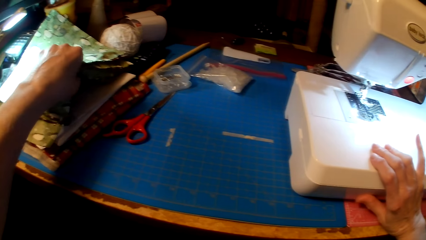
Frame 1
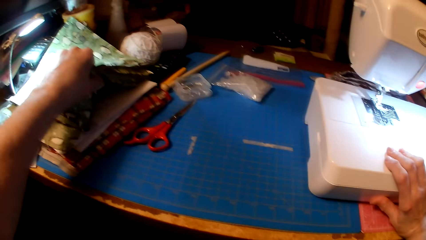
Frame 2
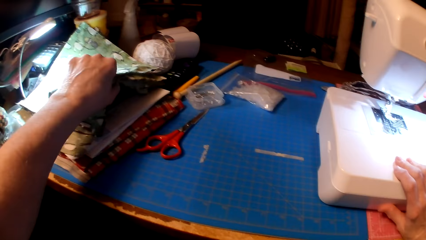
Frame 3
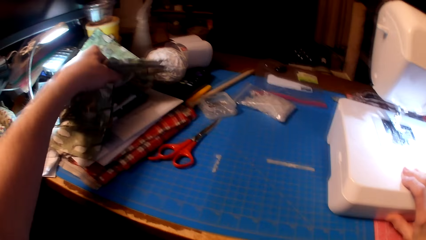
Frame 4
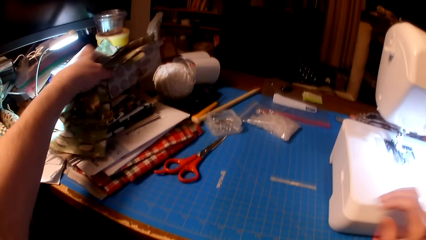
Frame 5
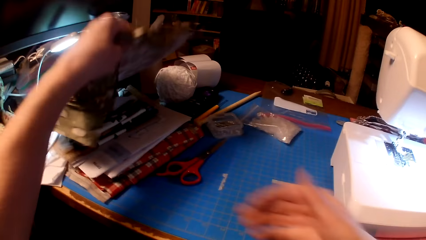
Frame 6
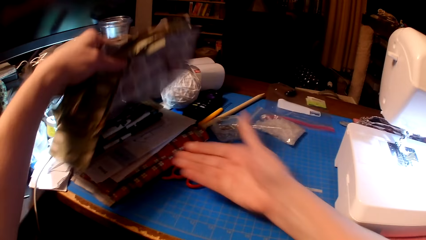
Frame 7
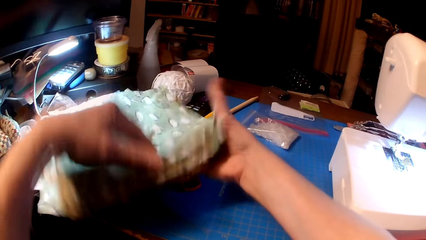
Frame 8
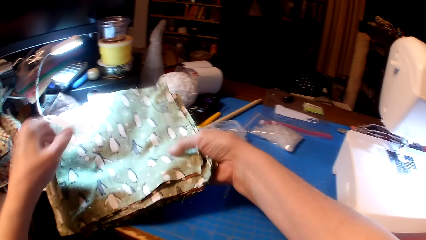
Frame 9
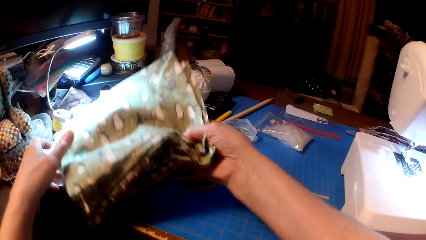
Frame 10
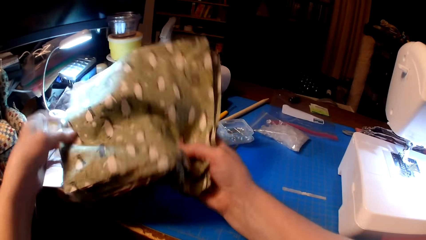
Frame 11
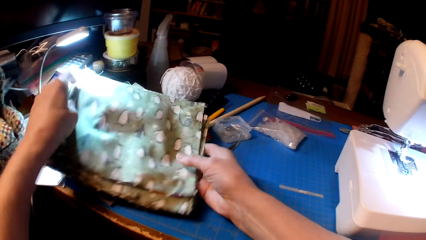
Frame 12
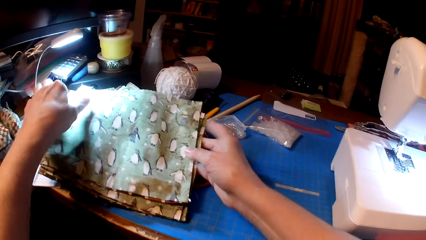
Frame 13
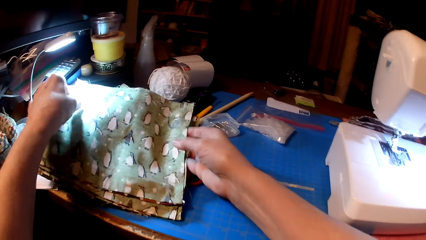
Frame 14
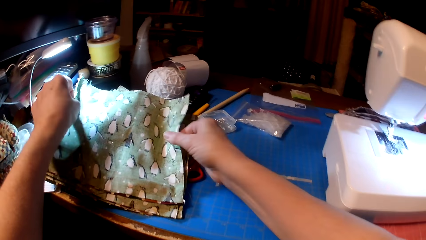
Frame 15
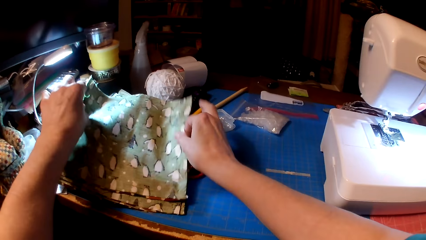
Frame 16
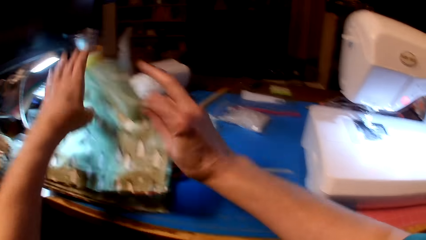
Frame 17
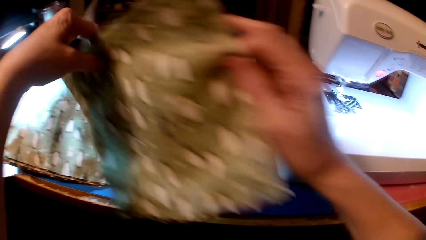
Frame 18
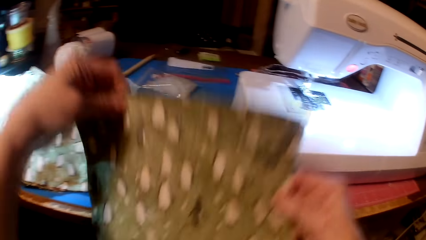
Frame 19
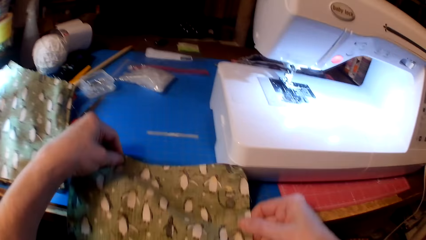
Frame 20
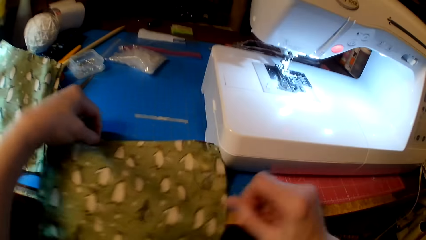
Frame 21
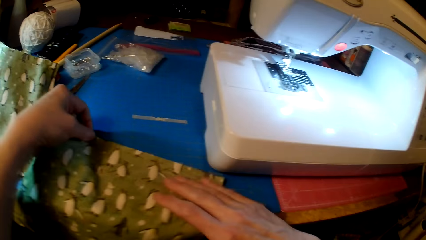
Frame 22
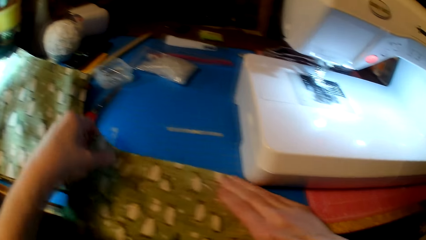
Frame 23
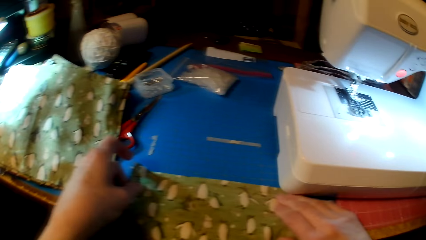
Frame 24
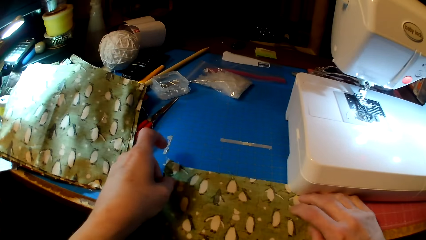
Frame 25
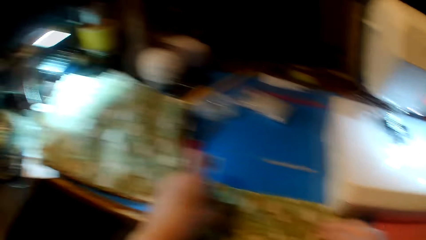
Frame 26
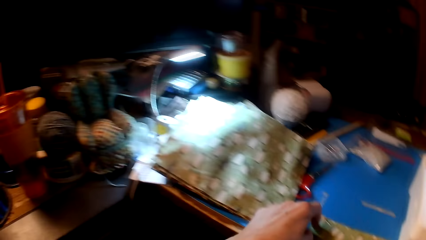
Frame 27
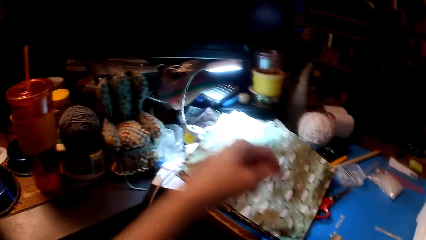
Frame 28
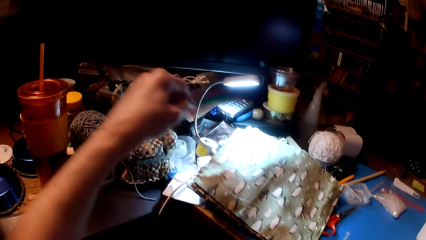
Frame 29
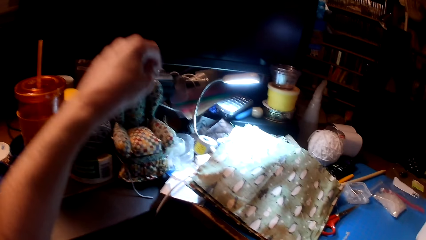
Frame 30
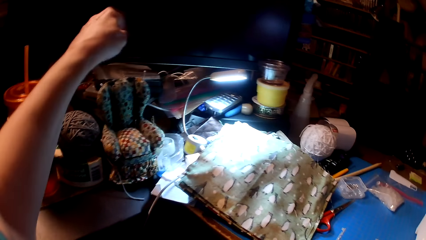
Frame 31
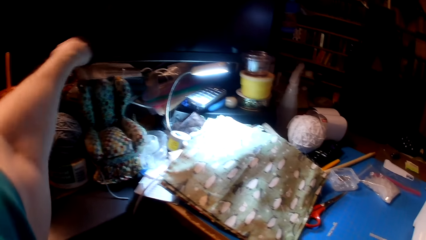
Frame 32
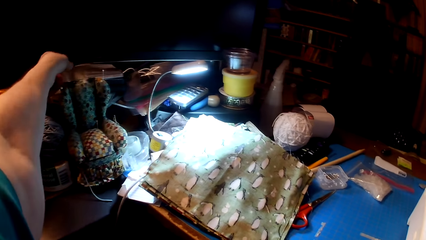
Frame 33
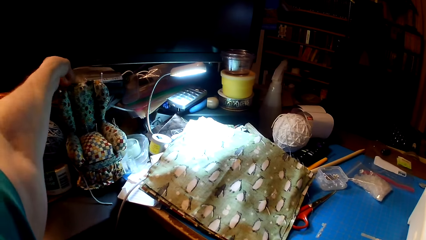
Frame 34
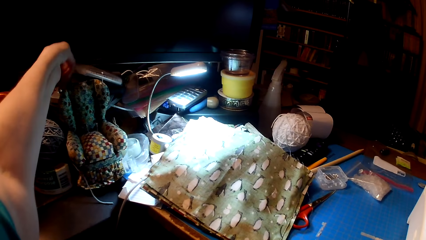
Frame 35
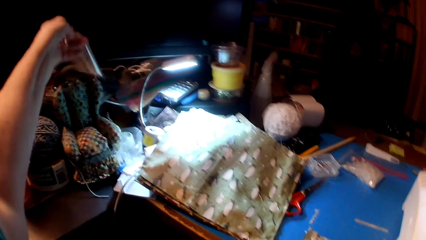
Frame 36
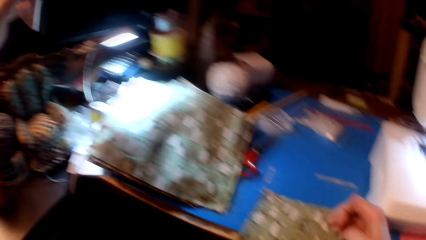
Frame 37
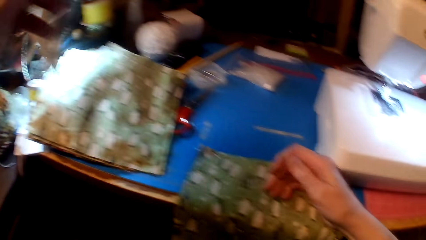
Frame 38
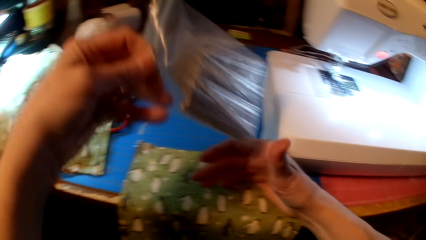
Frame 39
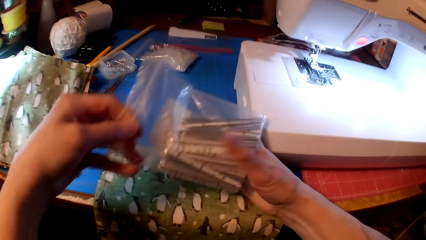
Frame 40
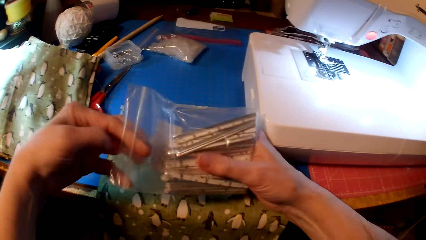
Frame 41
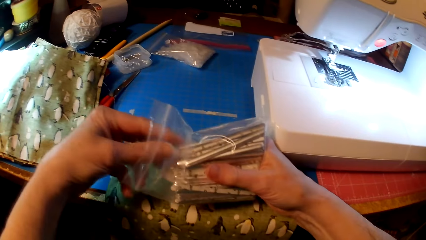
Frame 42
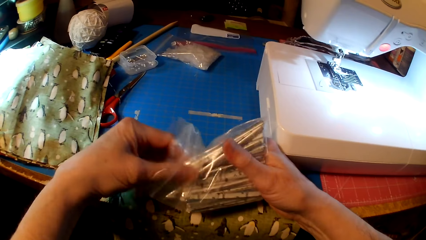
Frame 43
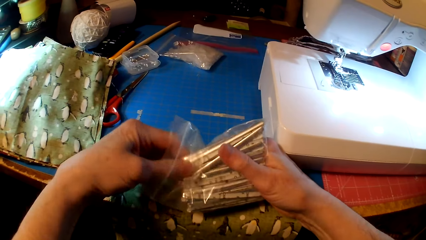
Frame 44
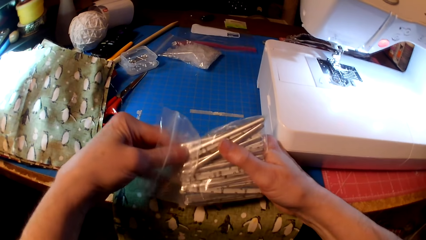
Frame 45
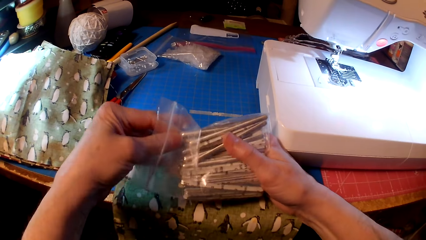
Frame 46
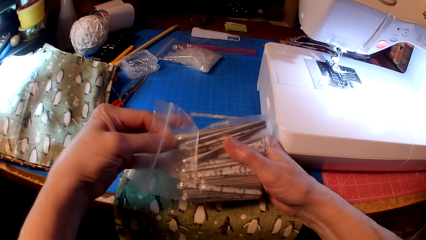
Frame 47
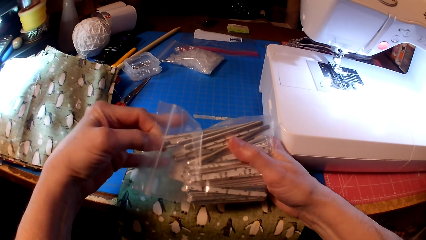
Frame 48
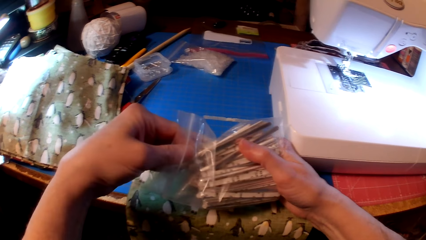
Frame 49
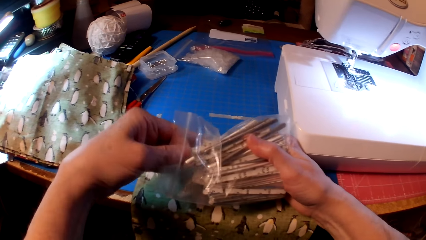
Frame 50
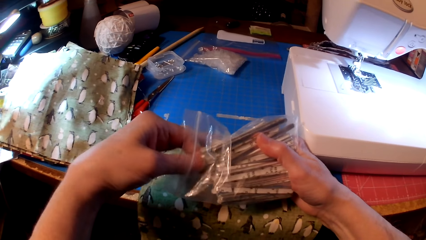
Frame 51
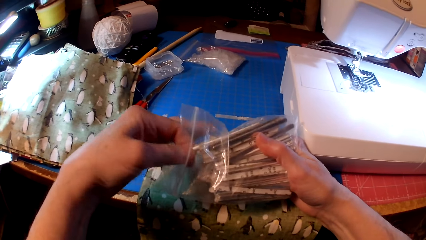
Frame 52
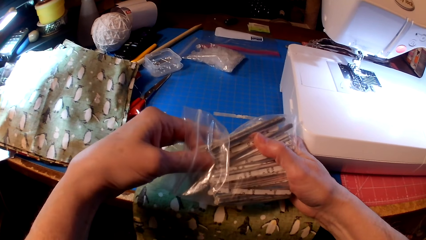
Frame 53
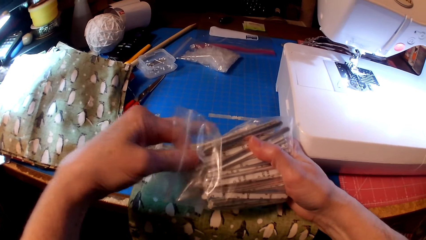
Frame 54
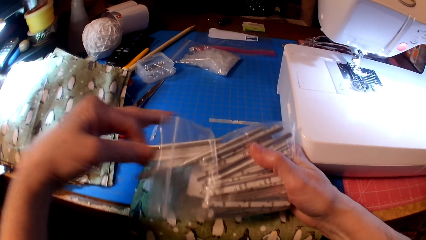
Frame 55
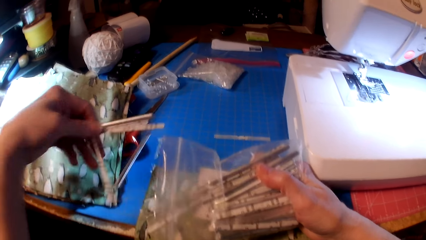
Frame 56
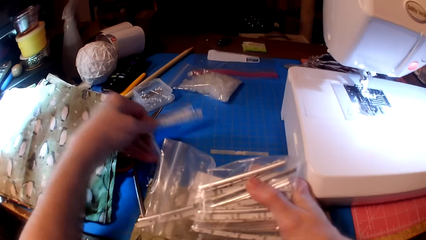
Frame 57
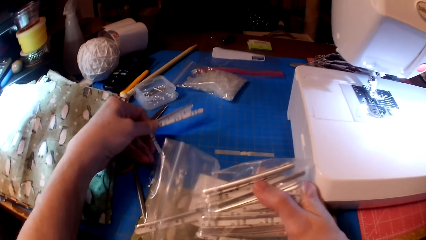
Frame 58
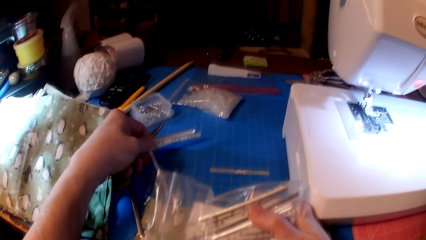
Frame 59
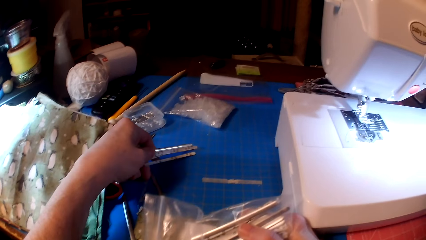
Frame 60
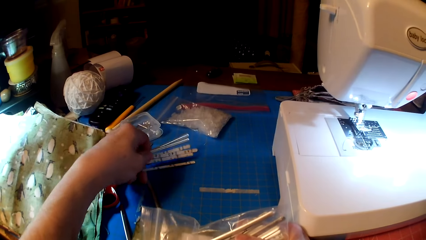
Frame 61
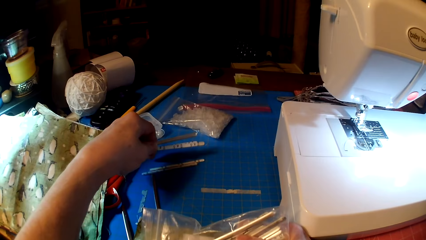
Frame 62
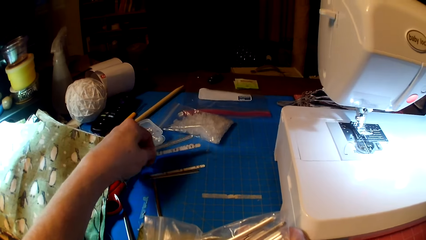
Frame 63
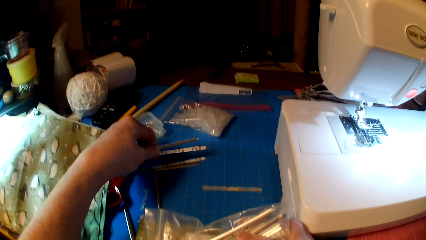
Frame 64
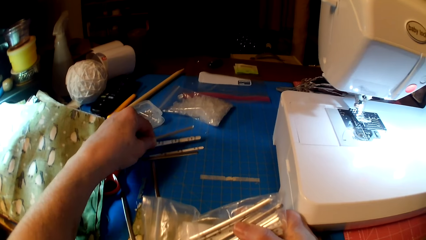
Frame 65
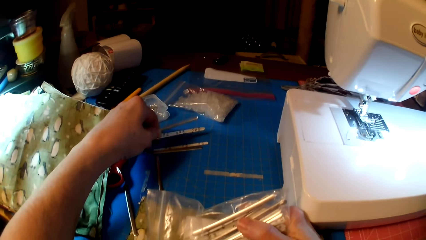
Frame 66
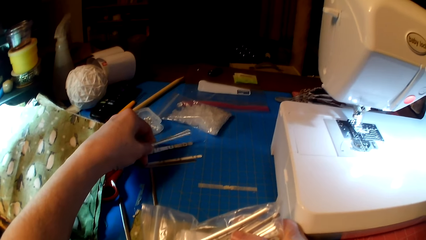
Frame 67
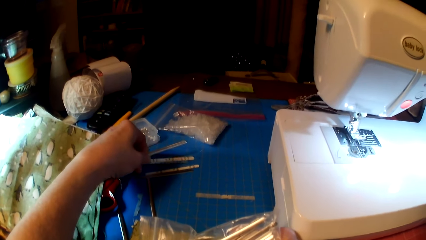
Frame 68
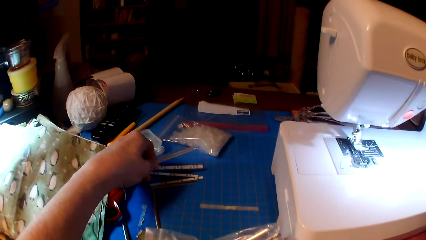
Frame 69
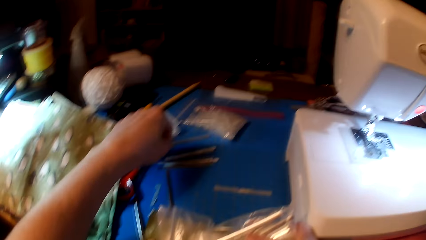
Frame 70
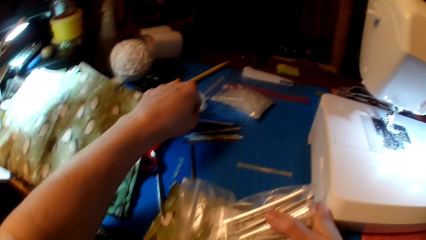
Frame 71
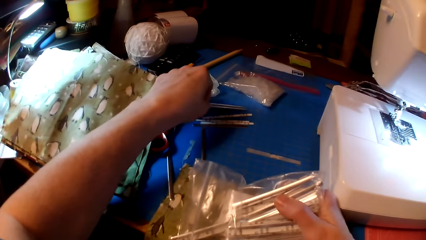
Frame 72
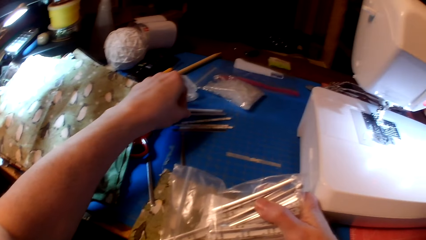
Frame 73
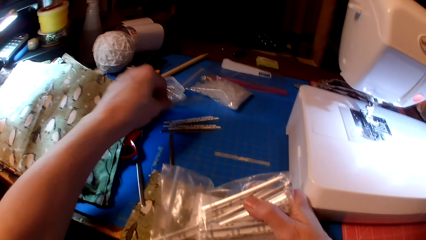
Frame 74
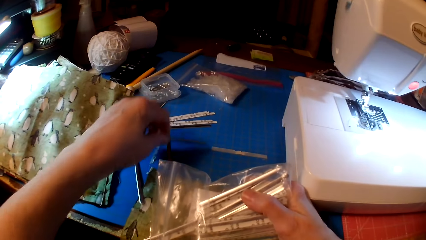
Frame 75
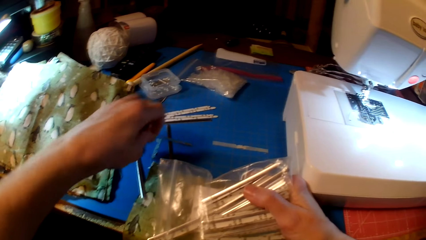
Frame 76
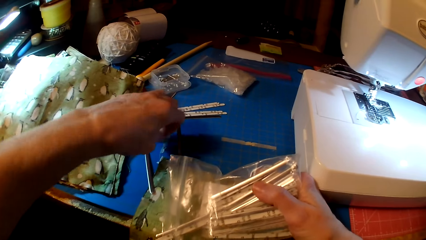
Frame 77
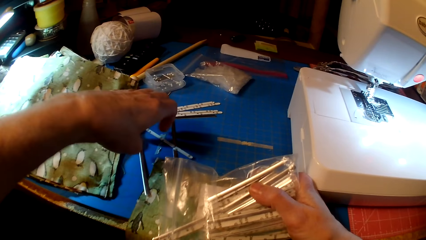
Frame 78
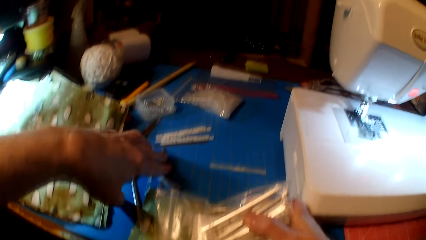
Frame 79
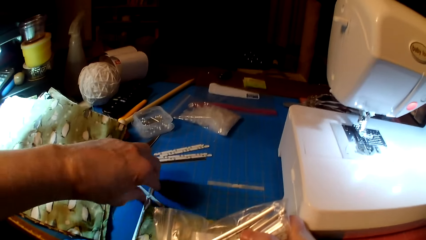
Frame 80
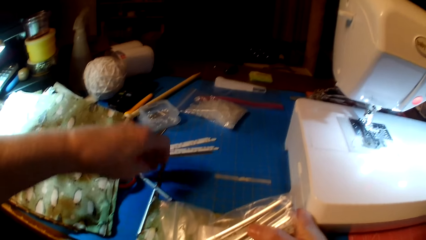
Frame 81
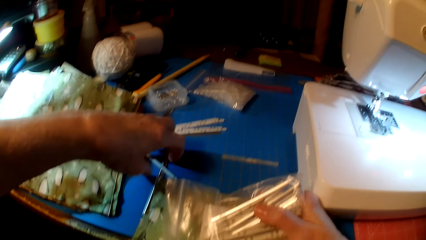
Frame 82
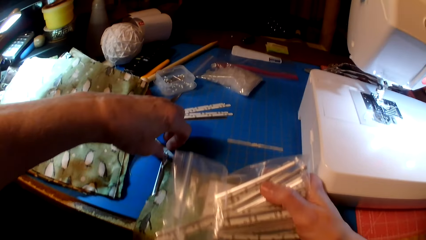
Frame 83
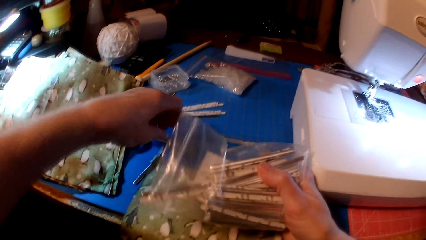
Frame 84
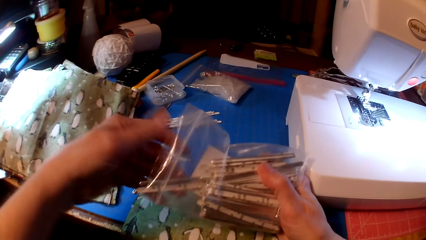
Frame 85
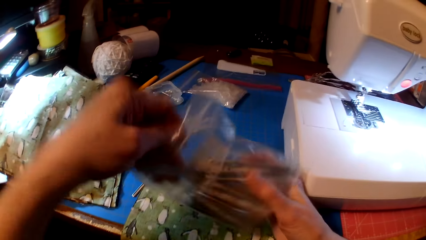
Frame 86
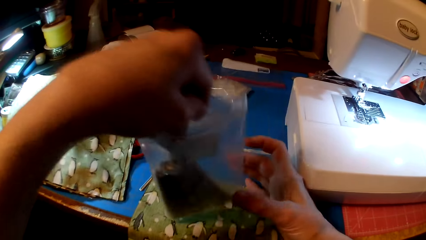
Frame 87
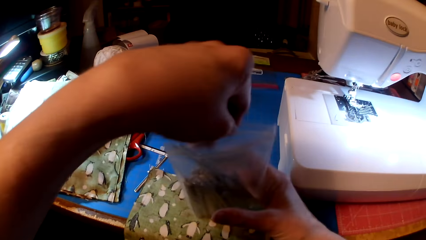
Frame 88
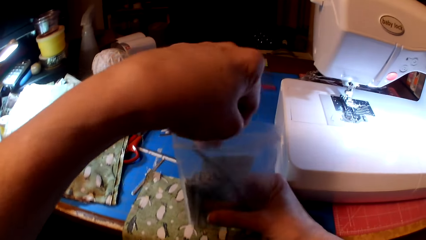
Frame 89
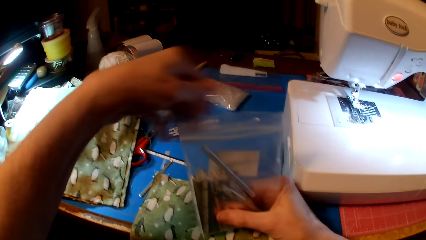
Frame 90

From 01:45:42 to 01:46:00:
The camera wearer holds clothes. They pick fabric, put the fabric on the table, and pick a polythene. They remove something in the polythene bag. They put something on the counter top. They hold something.
